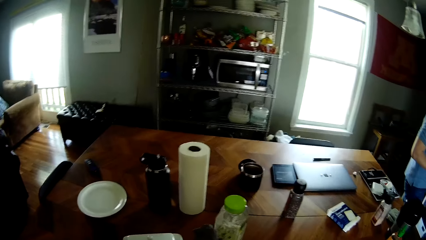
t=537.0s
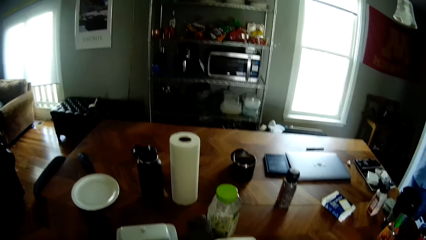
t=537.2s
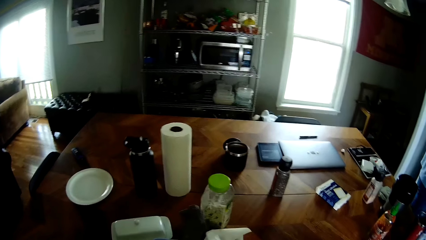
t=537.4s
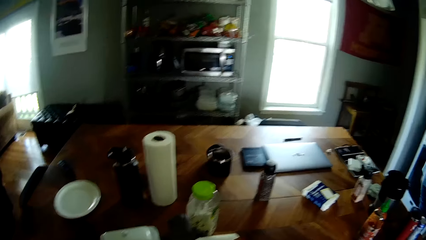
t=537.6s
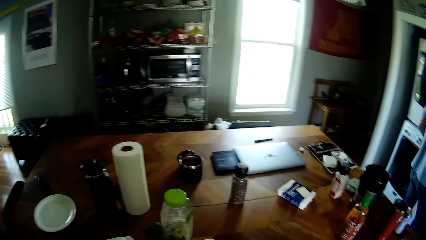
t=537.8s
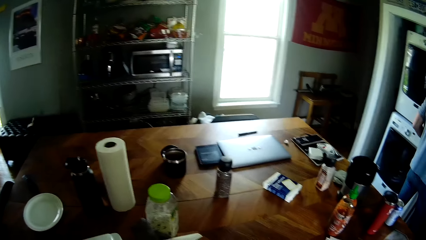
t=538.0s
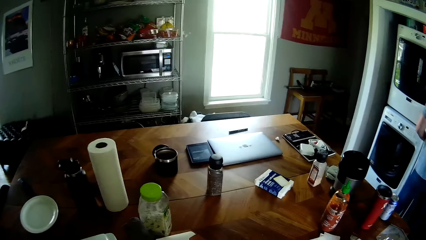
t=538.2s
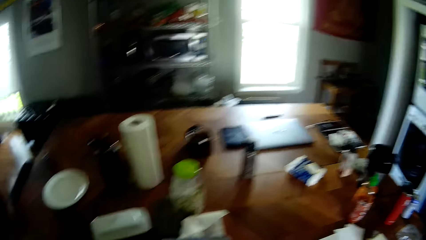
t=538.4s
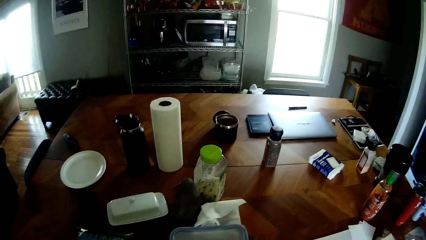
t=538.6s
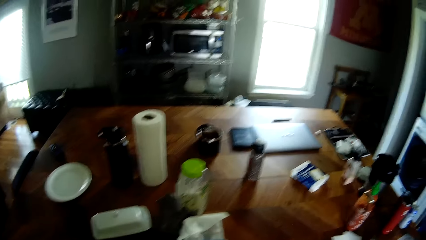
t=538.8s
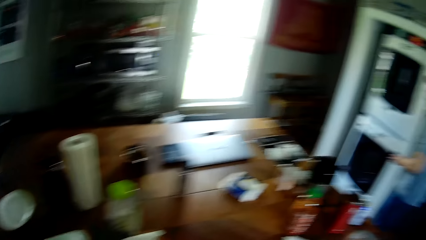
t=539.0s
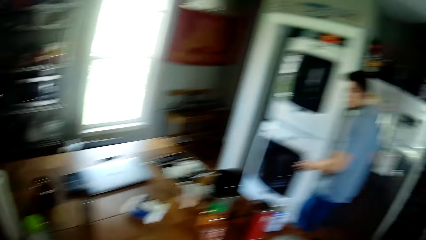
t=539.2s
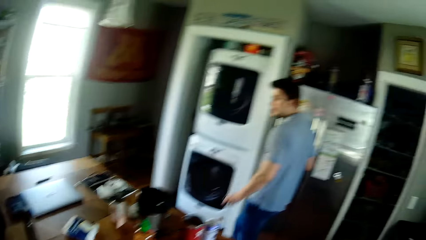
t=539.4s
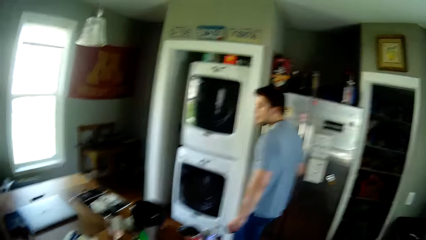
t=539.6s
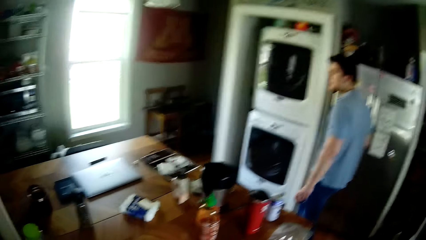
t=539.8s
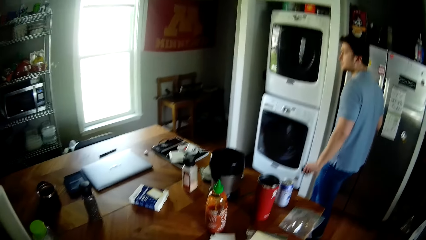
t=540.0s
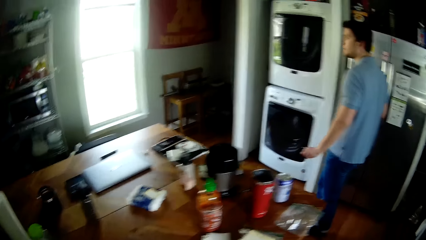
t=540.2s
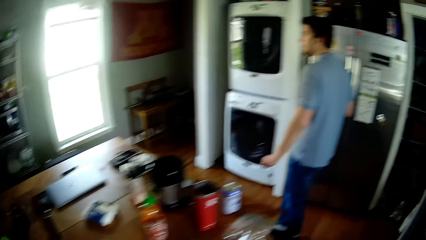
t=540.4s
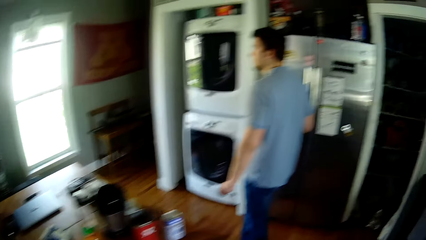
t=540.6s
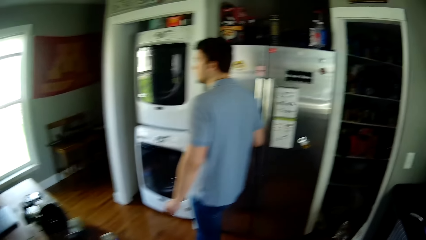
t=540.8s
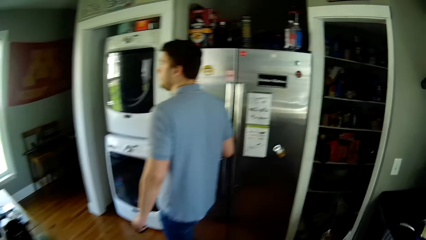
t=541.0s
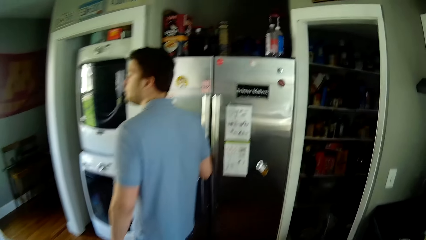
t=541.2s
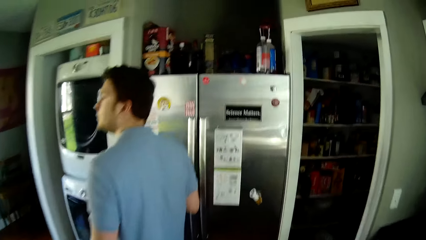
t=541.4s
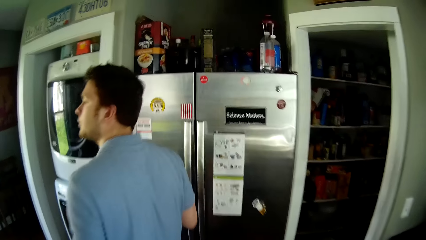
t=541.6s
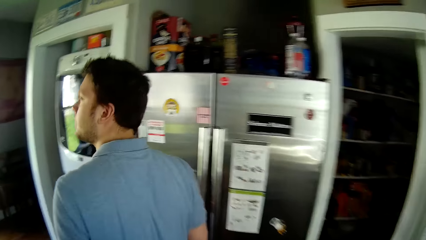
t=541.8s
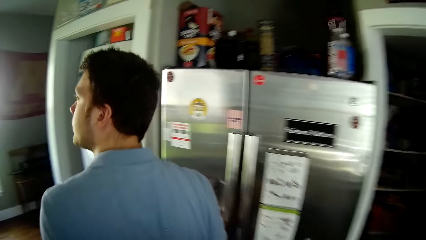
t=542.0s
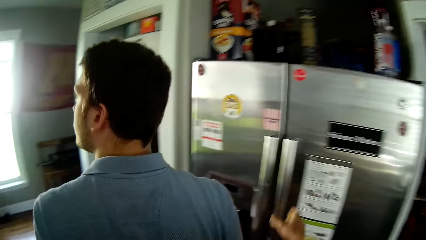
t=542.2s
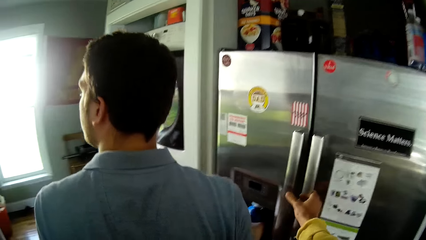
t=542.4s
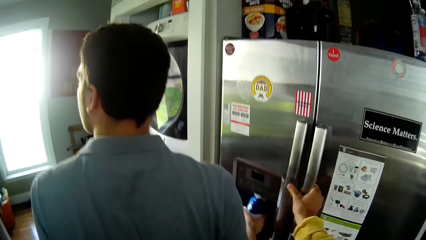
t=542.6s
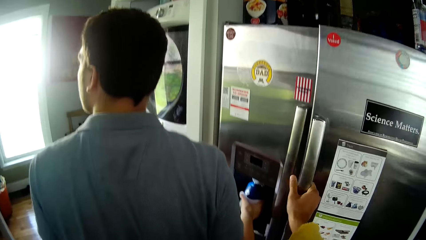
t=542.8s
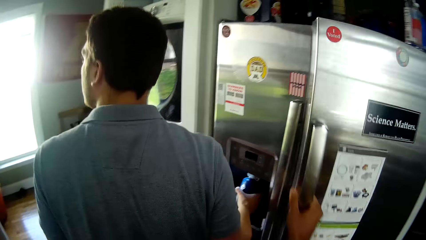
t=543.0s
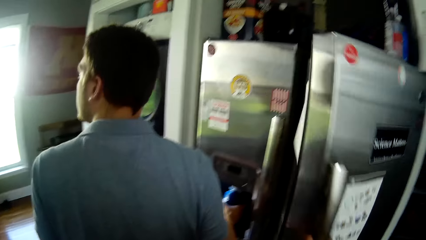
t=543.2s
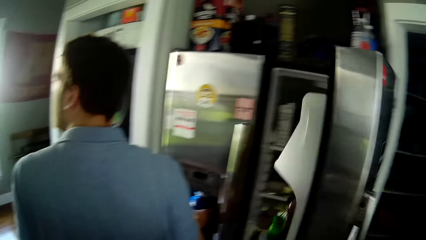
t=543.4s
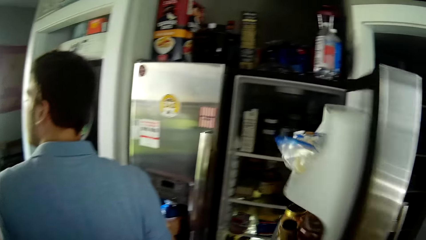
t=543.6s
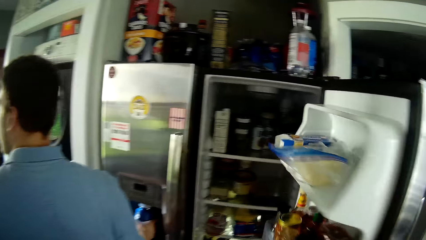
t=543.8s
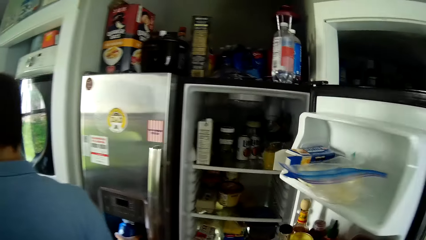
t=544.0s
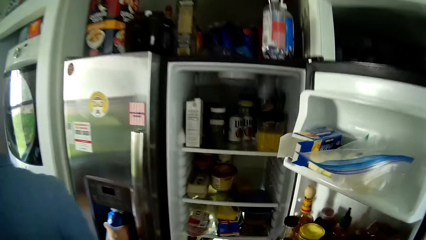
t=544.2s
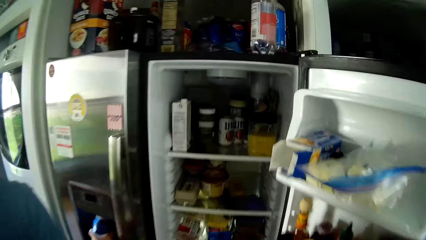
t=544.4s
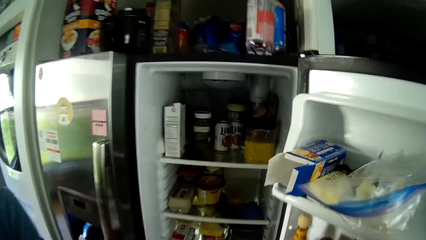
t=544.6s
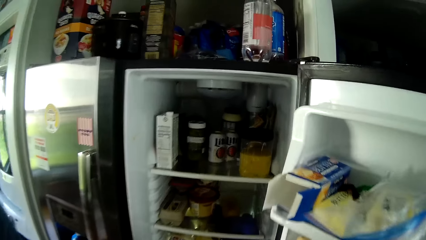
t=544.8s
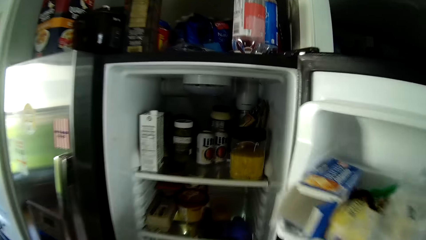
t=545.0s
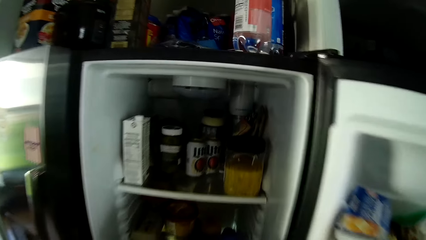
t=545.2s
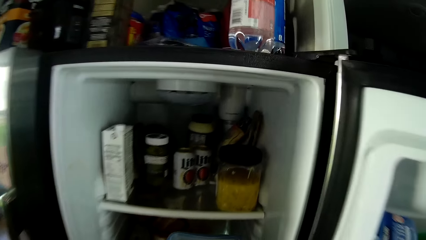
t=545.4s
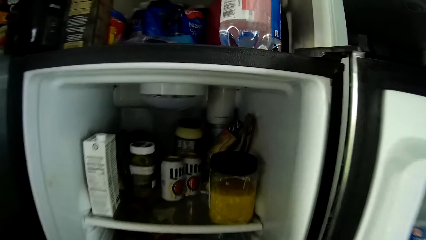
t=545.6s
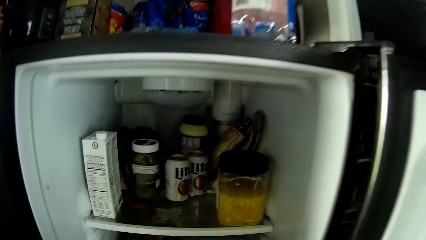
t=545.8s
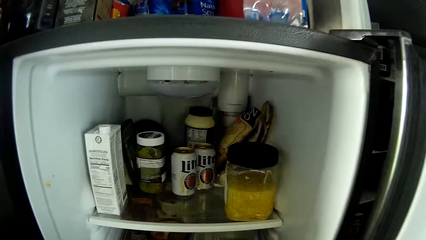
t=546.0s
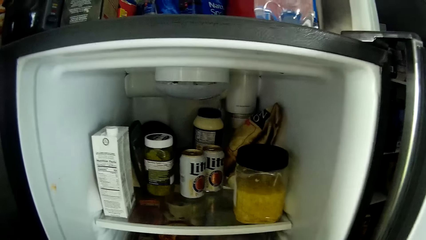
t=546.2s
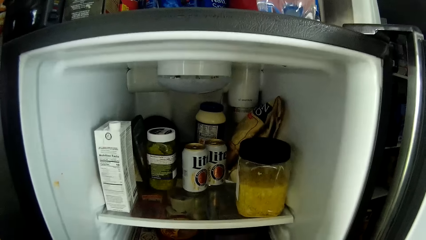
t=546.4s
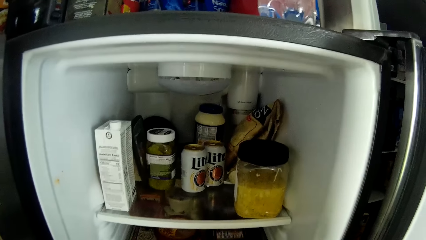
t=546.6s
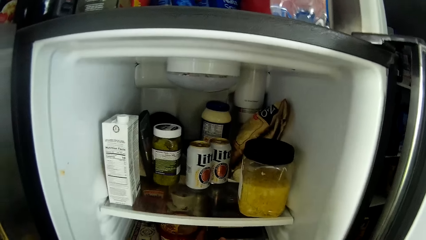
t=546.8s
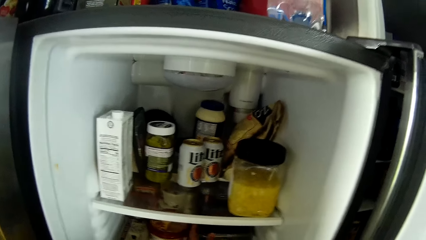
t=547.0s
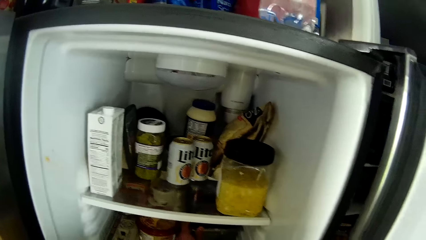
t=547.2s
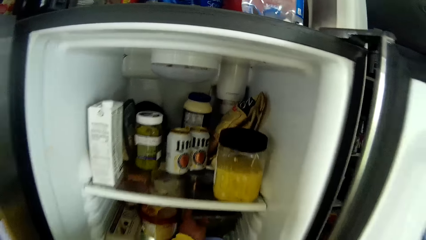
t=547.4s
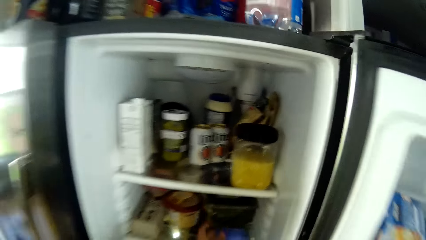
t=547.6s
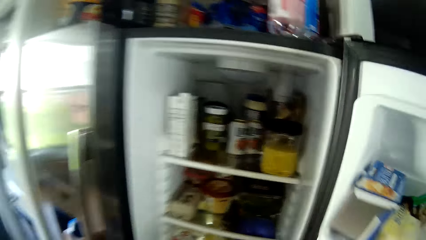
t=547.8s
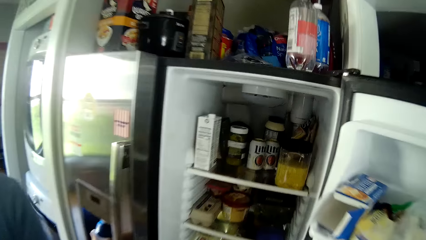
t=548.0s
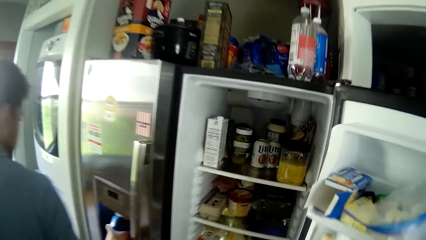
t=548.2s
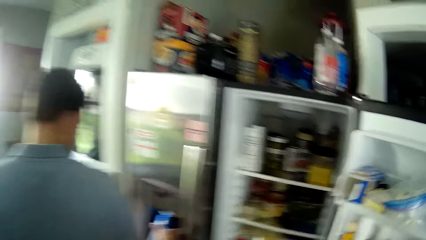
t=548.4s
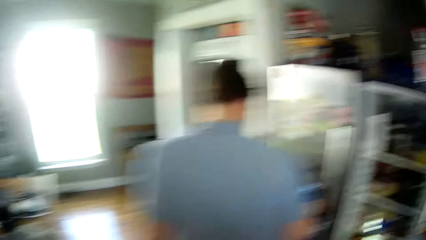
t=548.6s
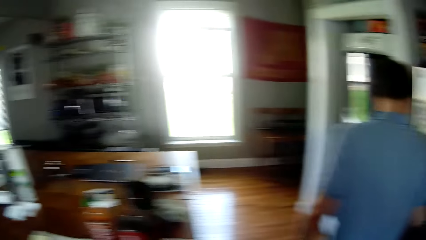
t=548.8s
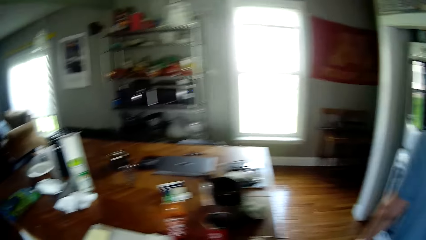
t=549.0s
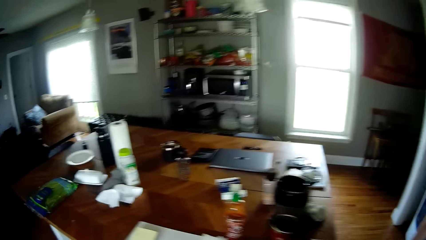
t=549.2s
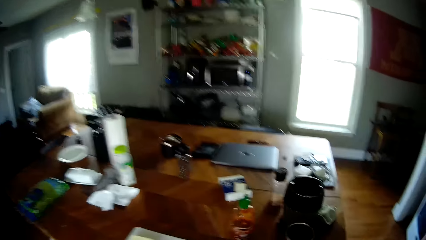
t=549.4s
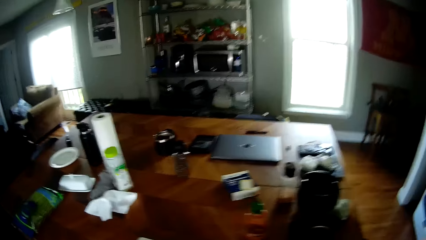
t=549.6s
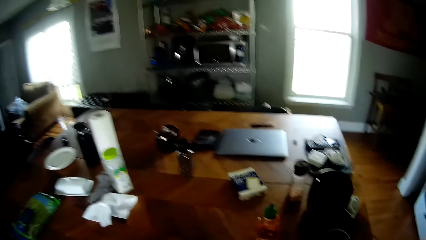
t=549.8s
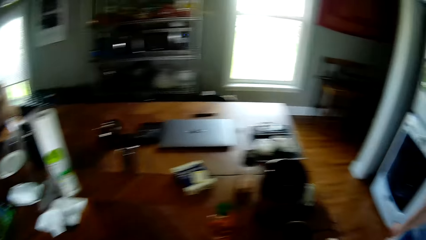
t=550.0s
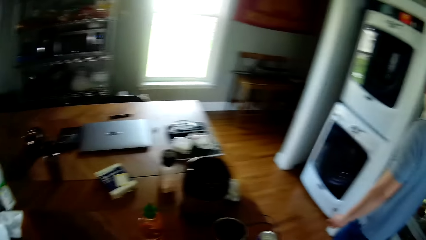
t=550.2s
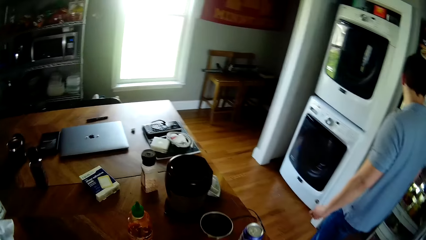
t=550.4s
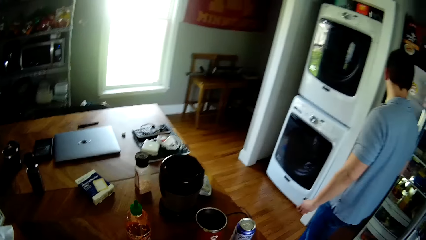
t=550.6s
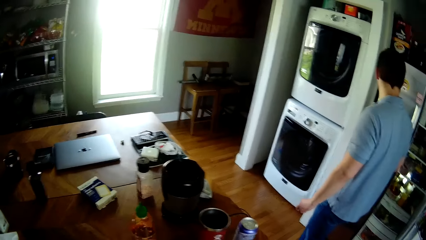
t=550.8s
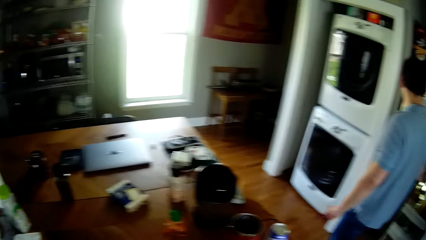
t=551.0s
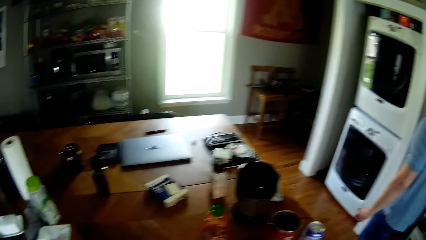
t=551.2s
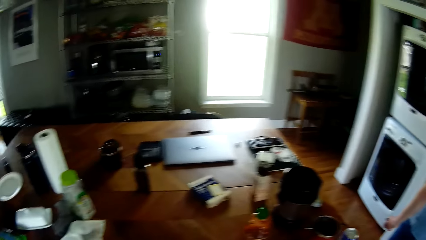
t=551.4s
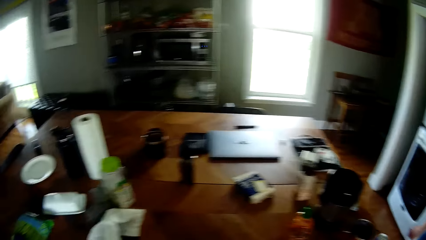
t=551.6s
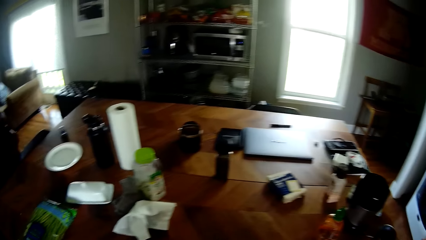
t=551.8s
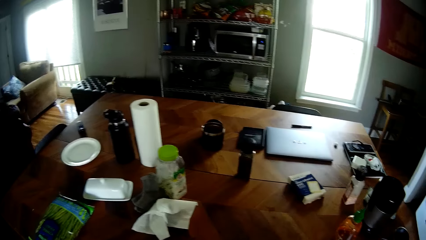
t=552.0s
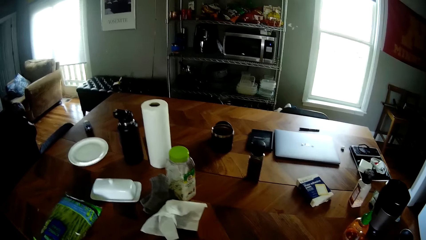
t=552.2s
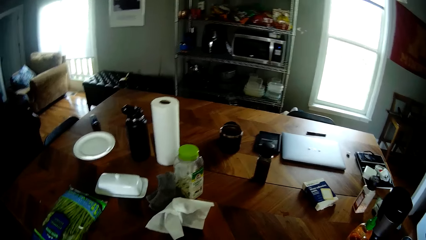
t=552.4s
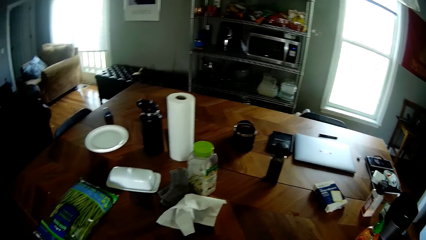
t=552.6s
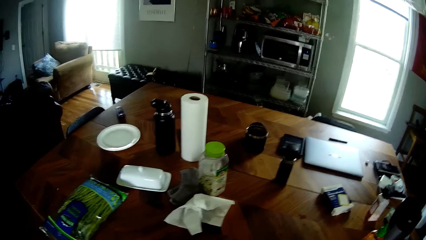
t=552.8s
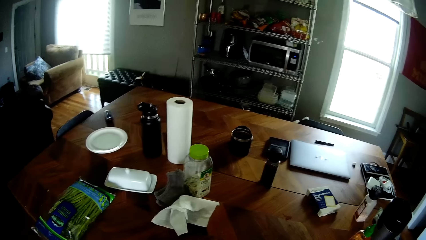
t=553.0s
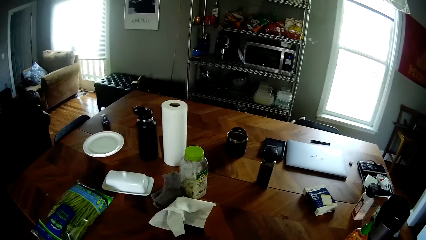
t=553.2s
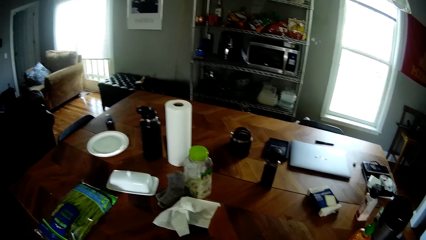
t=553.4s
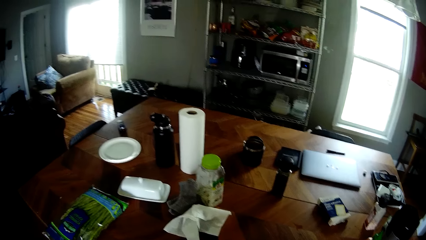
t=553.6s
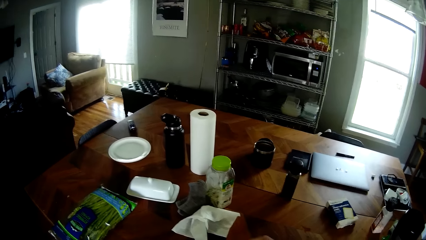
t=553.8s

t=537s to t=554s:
The camera wearer converses with a man. The man fetches water with a water bottle from a dispenser. The camera wearer opens a refrigerator with his right hand. He places the plate into the middle section of the refrigerator with his left hand. He converses with the man. He turns to the dining table. He moves.
